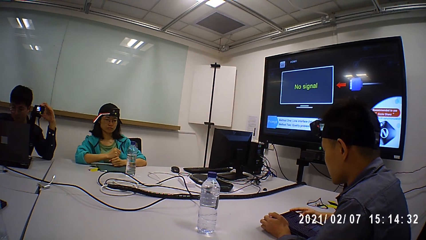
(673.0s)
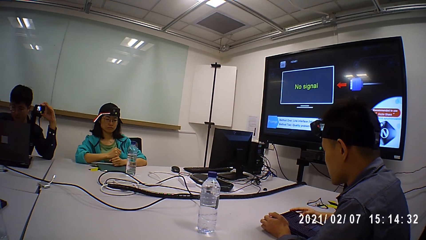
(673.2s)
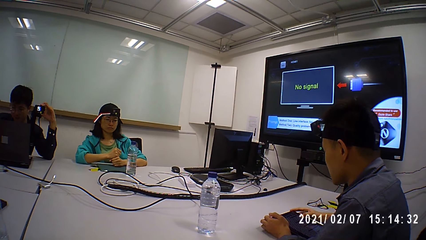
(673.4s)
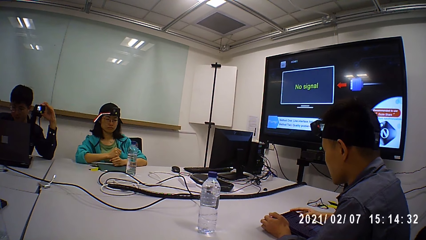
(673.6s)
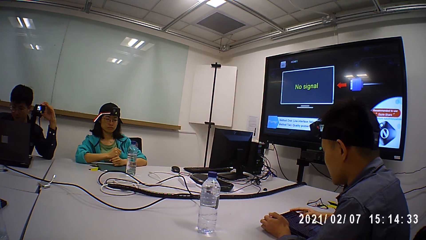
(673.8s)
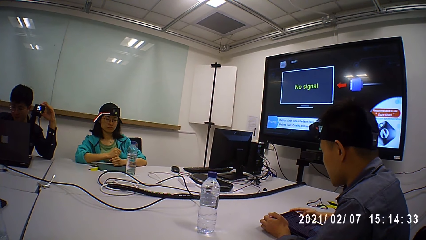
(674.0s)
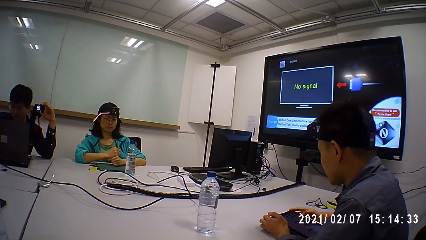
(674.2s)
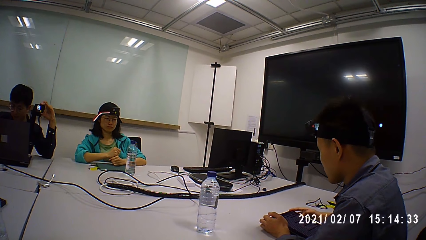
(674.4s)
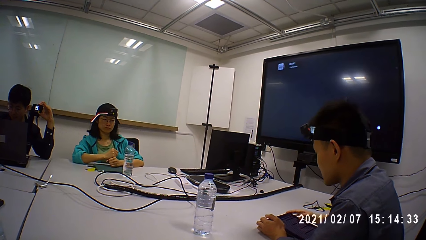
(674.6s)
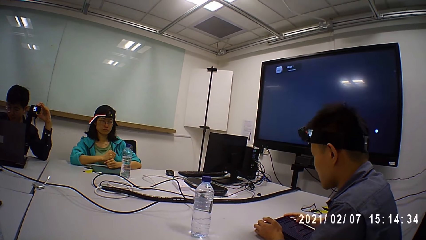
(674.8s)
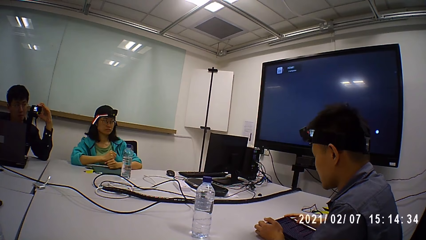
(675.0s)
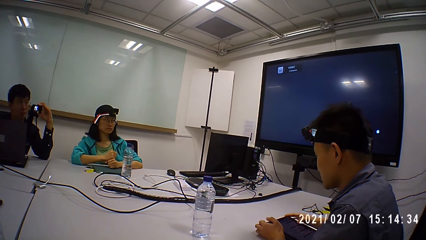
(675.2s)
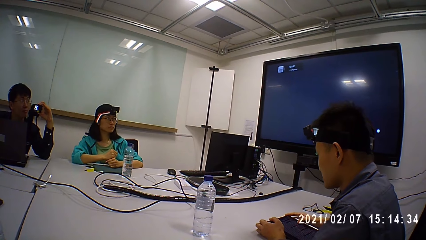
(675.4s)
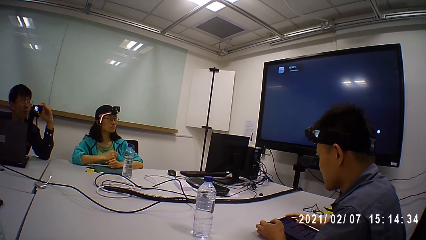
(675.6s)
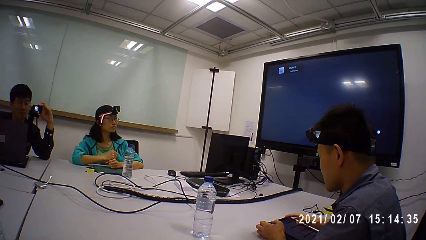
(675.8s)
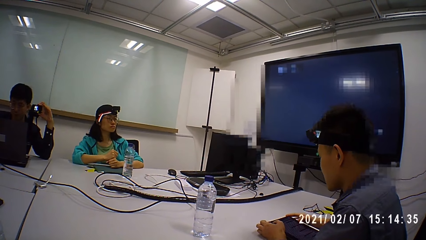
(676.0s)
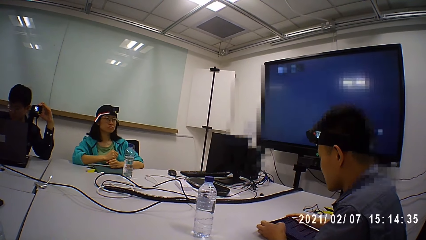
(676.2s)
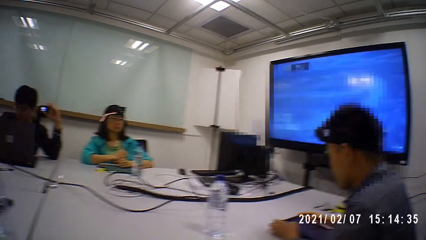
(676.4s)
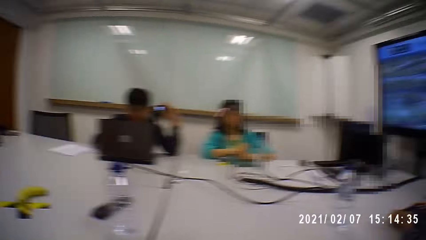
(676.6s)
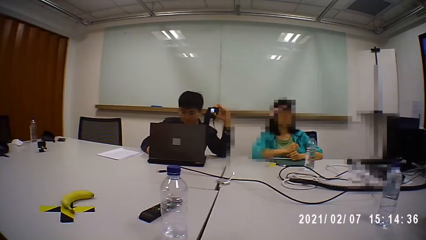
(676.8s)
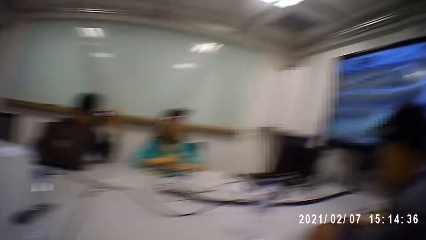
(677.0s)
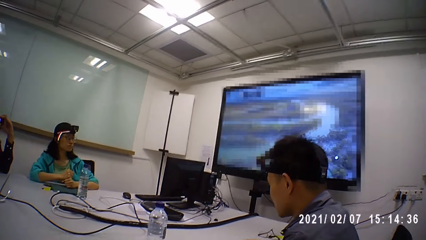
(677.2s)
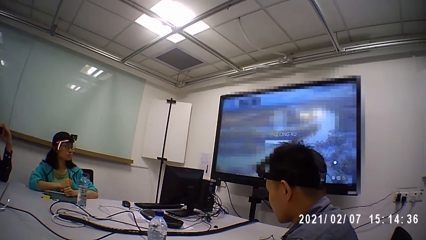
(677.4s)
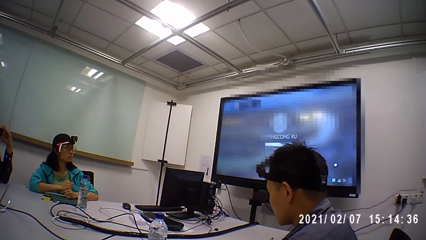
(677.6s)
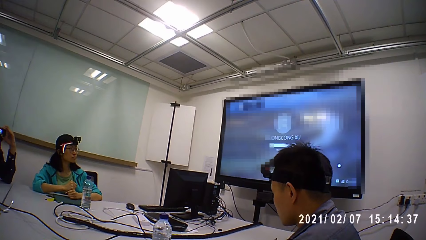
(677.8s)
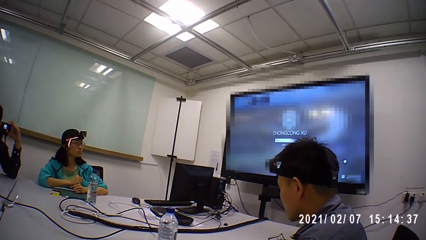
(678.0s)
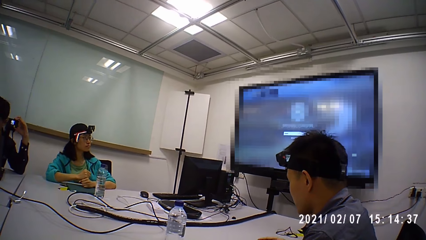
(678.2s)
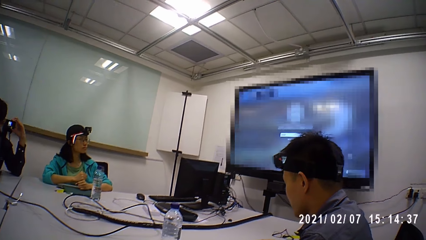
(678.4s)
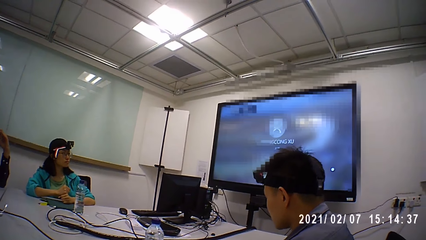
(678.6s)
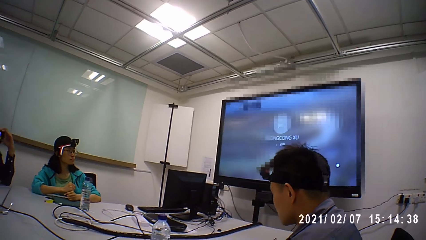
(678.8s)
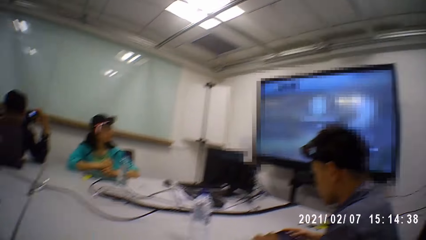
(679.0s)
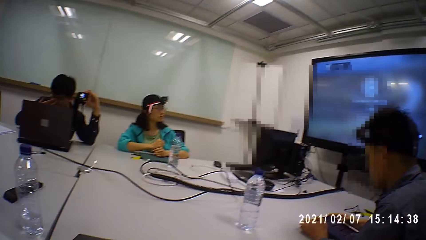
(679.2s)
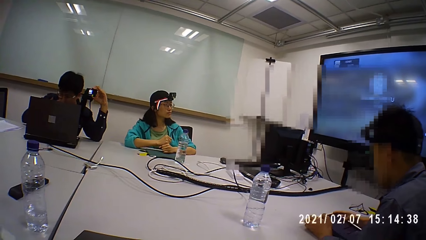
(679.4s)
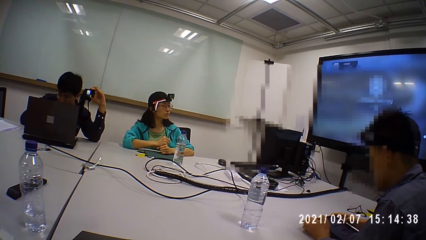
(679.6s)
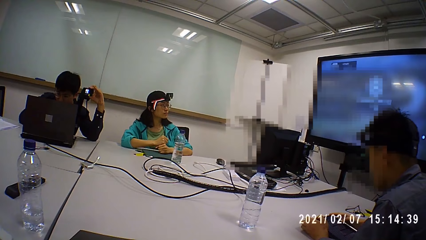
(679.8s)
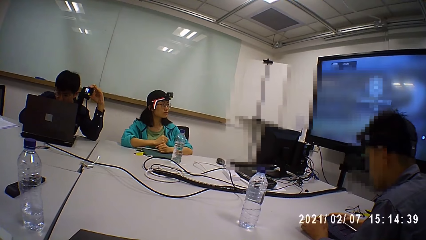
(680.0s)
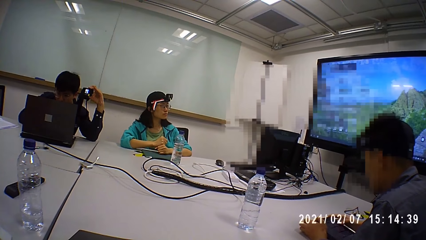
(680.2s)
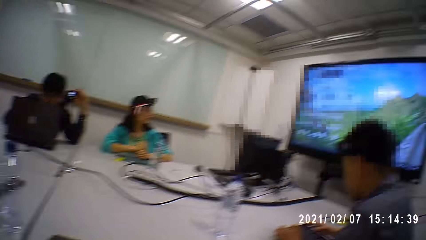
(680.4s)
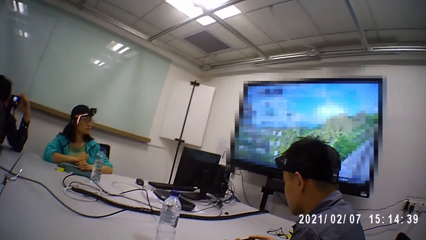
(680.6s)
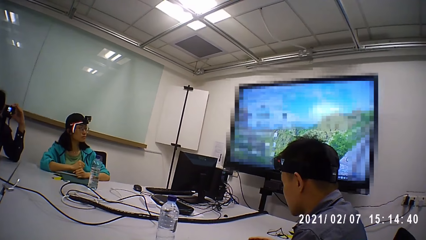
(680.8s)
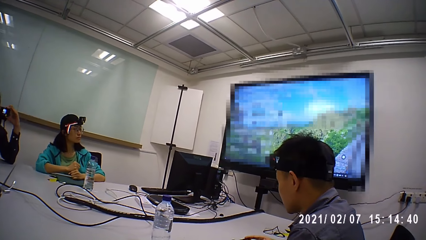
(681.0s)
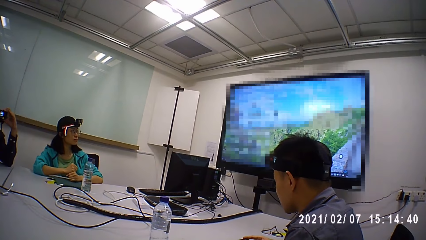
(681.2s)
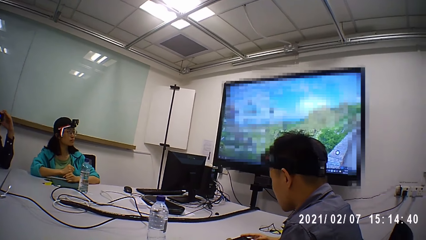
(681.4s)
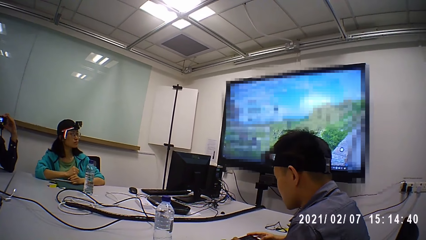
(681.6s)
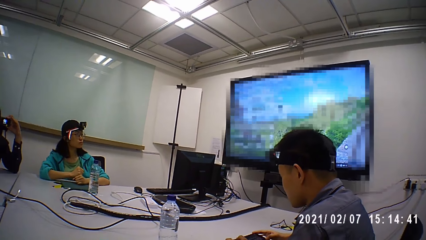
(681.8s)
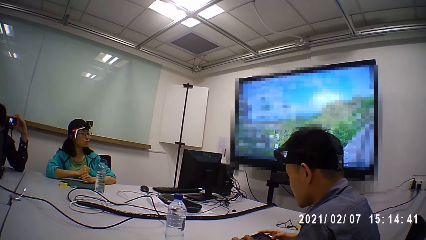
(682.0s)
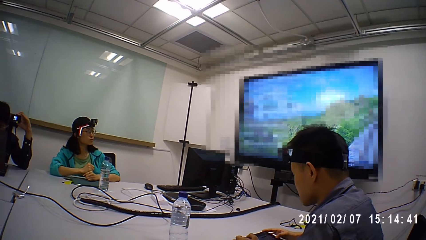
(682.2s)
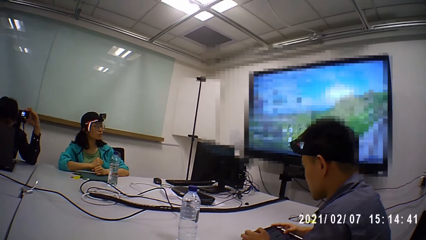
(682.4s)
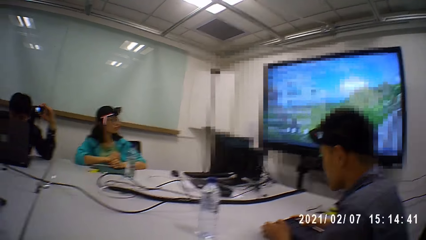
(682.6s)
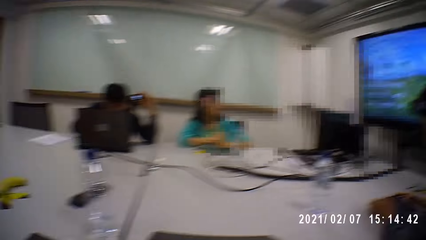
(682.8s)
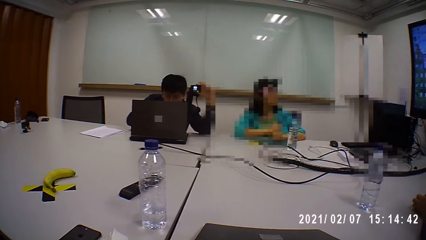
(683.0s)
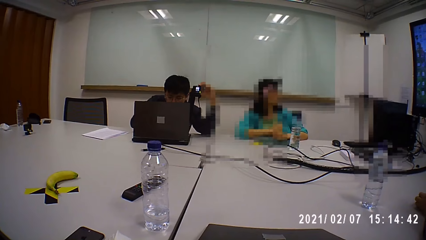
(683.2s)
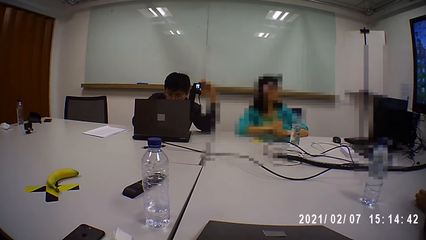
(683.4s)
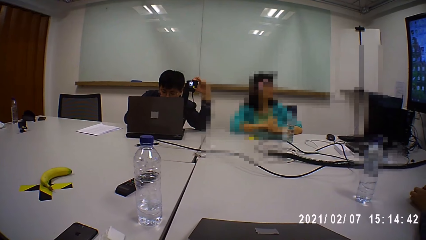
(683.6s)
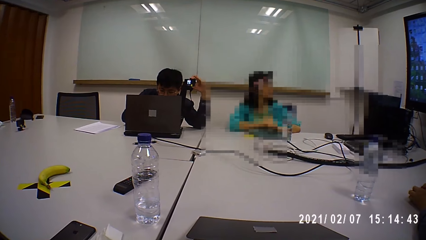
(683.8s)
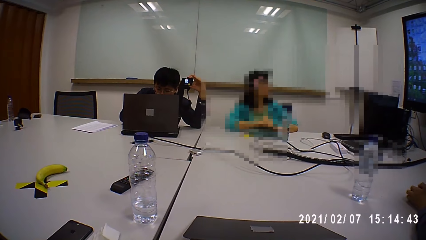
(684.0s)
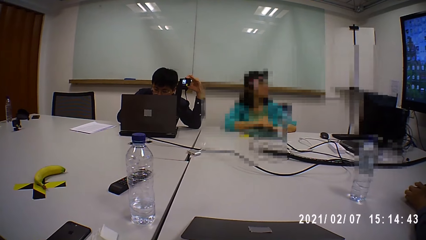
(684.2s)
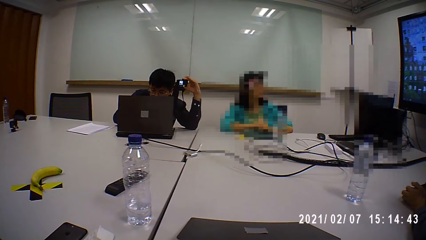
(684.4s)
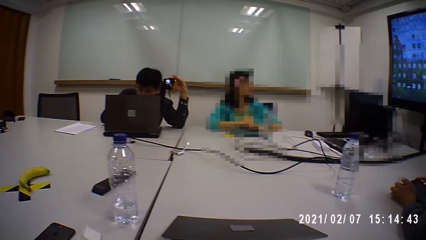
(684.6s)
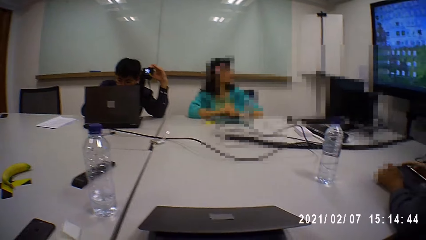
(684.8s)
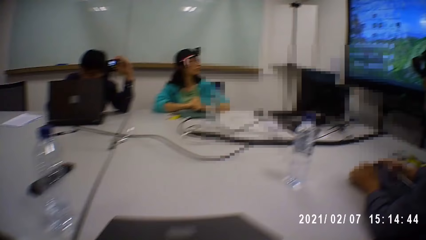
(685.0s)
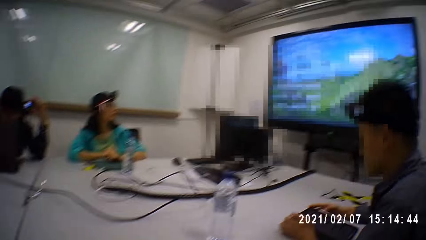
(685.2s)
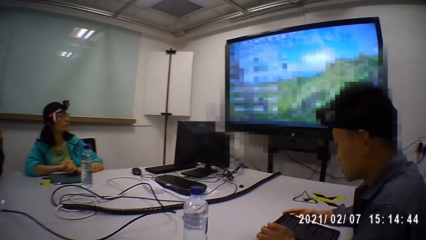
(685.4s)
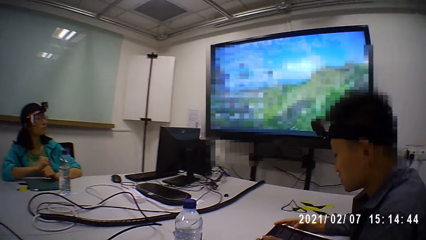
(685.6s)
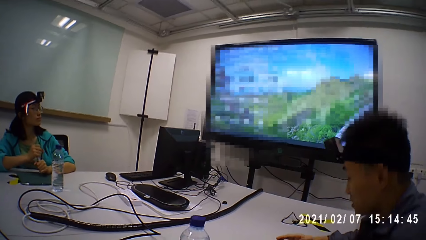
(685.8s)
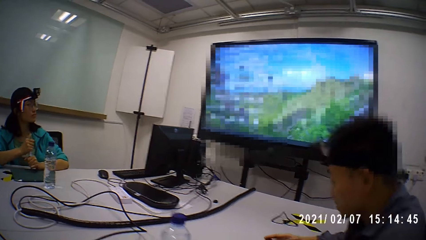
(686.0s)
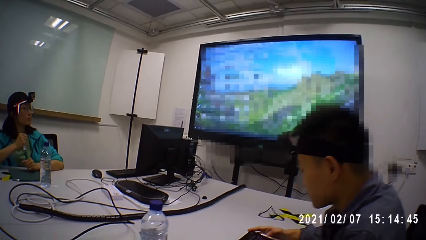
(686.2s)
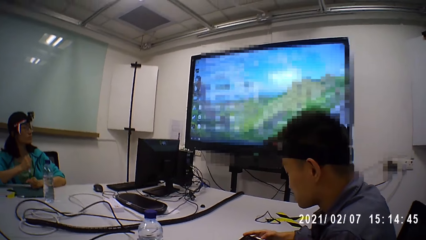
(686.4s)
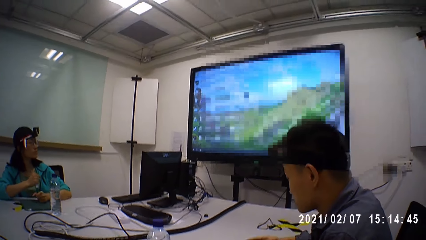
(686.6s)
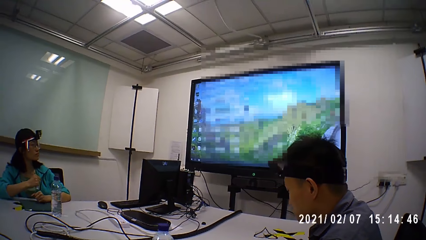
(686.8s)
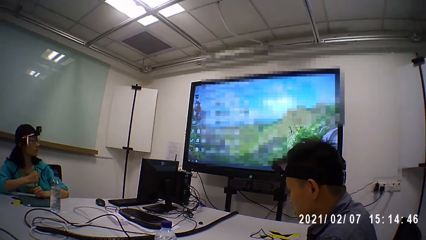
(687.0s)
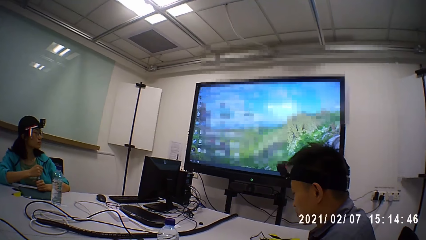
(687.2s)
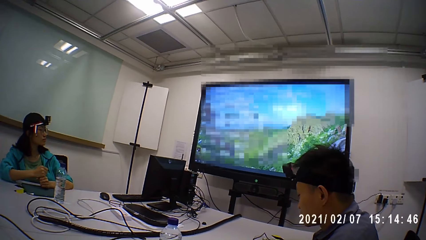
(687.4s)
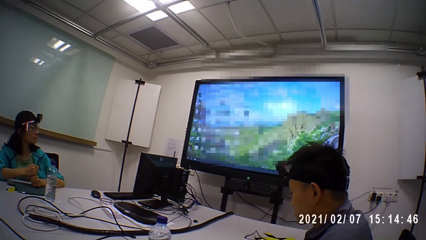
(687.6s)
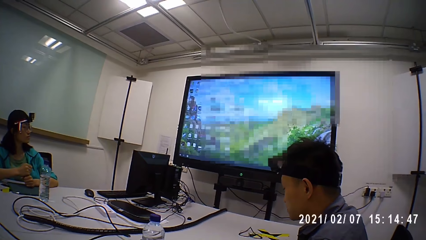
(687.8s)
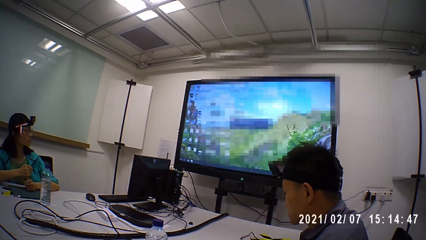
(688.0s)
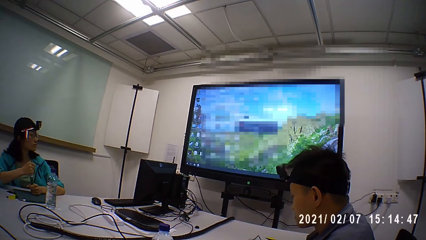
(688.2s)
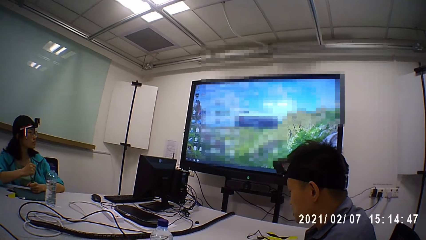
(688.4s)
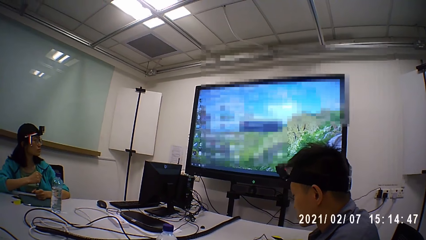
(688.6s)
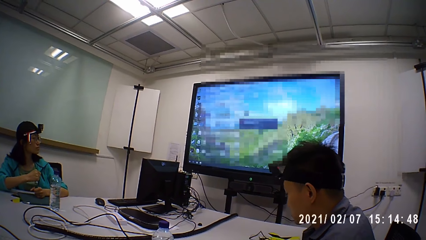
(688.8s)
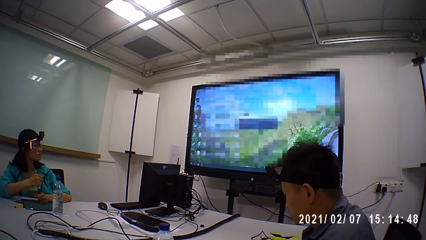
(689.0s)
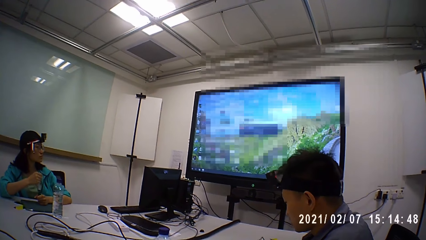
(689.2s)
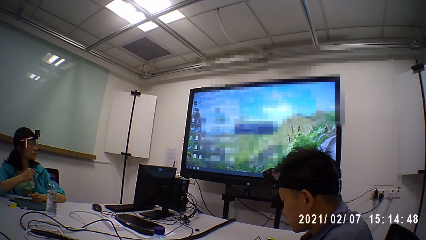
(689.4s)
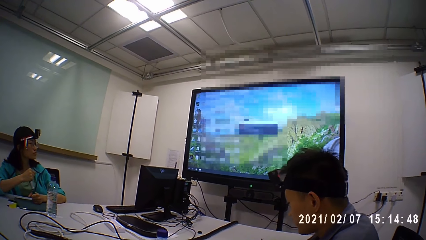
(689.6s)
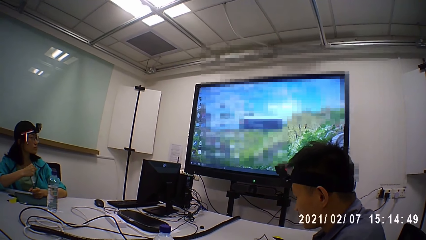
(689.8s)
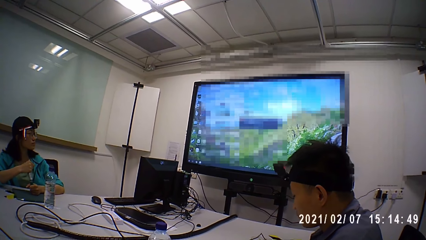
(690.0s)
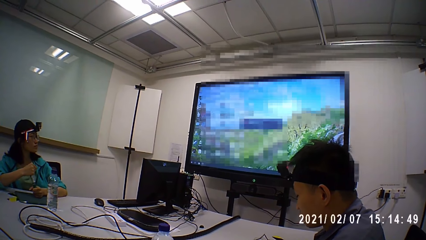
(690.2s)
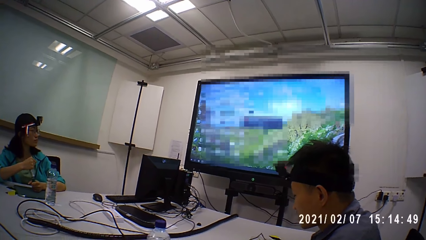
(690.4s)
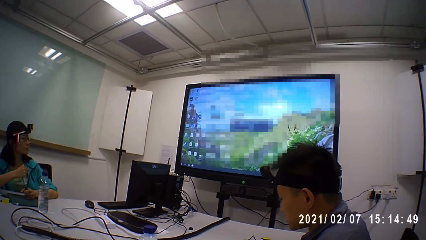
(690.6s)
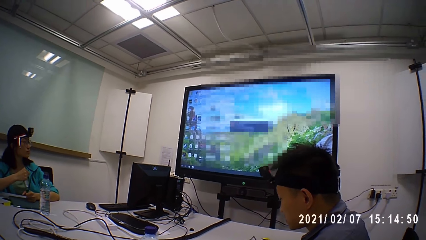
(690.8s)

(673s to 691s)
The camera wearer stares at a man. The man reads on the tablet. The camera wearer looks around the table. They stare at the man. They look at another man. They stare at the first man.
